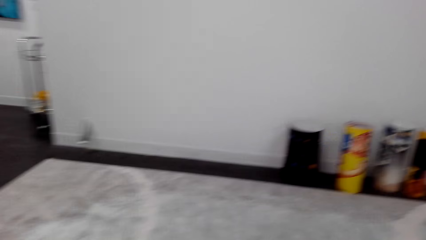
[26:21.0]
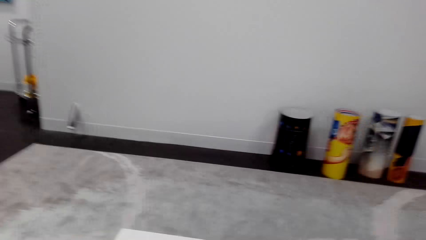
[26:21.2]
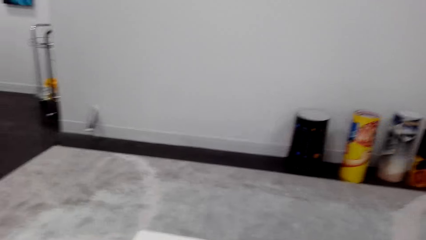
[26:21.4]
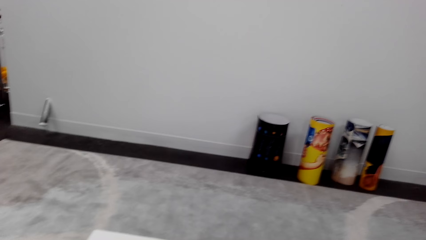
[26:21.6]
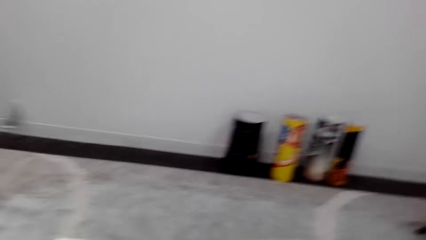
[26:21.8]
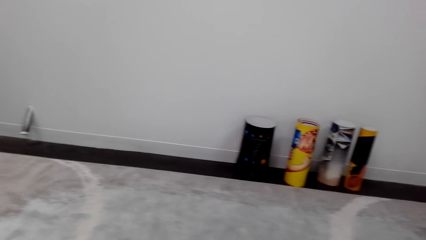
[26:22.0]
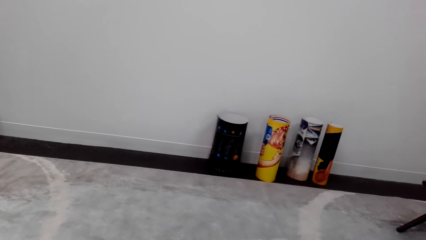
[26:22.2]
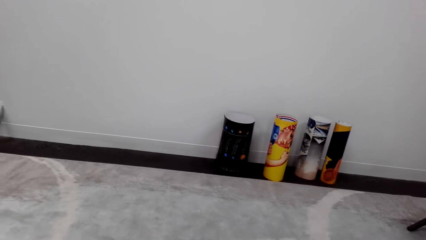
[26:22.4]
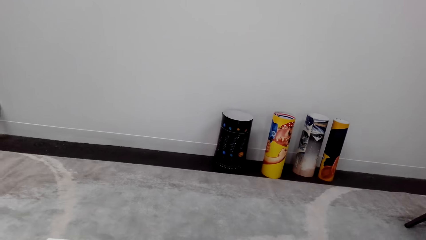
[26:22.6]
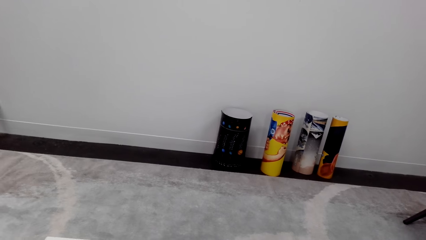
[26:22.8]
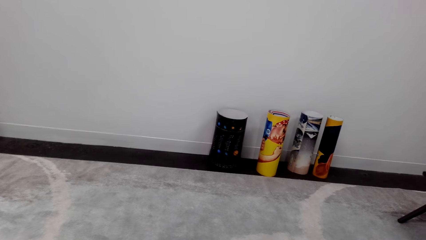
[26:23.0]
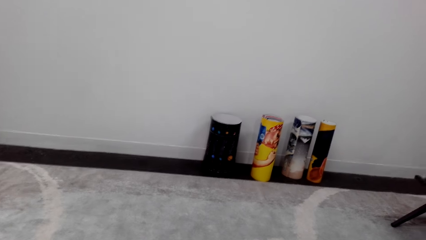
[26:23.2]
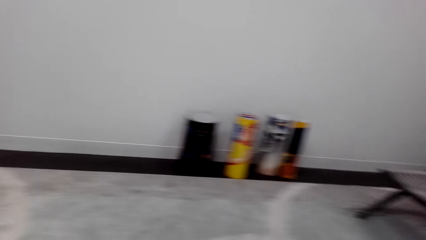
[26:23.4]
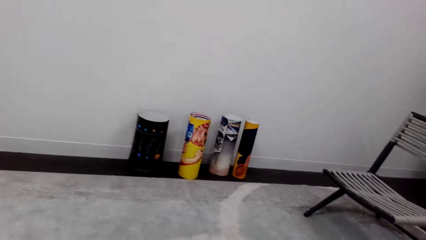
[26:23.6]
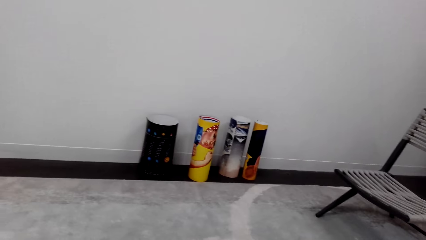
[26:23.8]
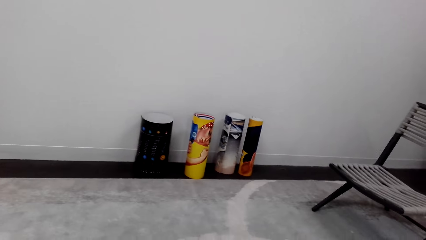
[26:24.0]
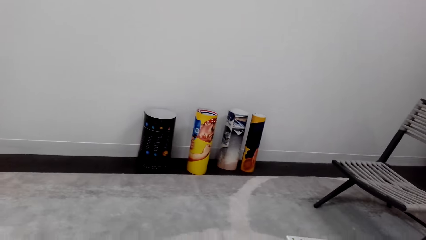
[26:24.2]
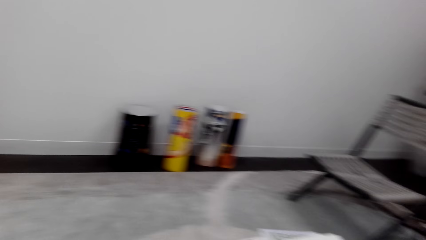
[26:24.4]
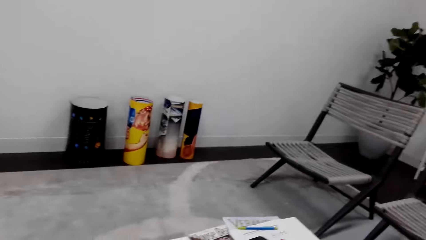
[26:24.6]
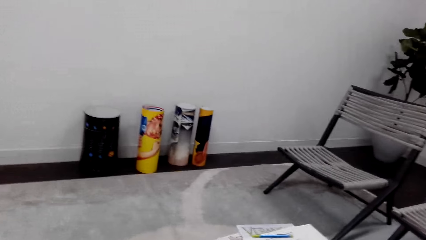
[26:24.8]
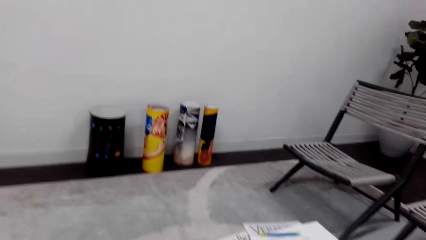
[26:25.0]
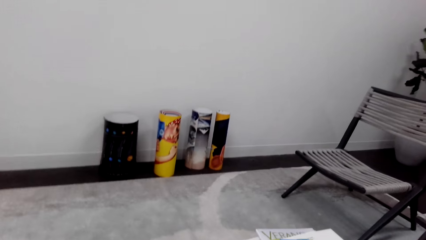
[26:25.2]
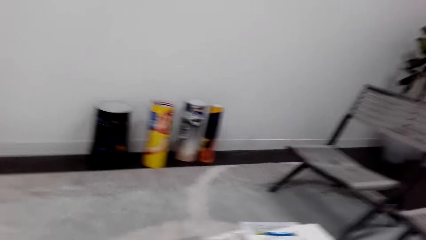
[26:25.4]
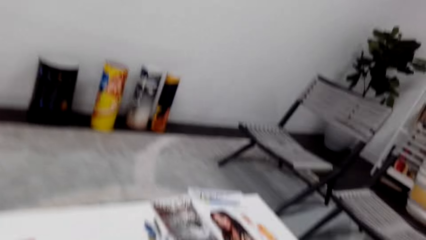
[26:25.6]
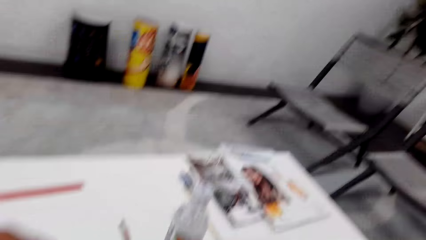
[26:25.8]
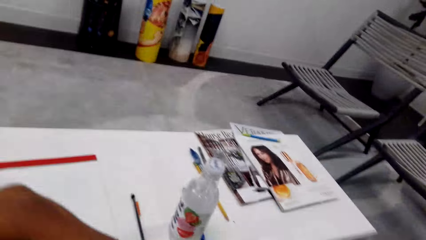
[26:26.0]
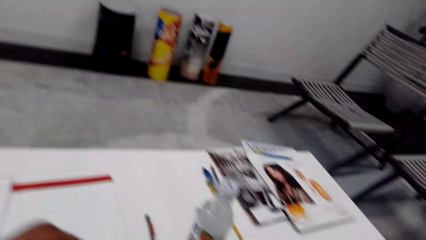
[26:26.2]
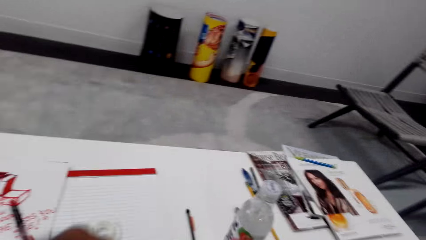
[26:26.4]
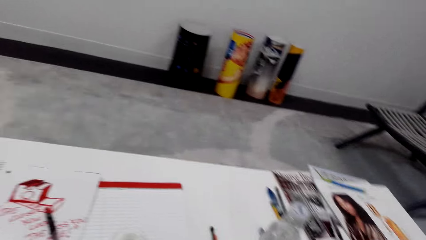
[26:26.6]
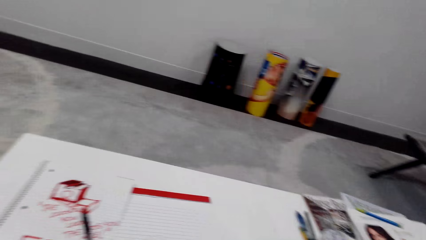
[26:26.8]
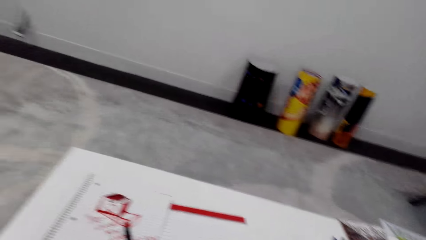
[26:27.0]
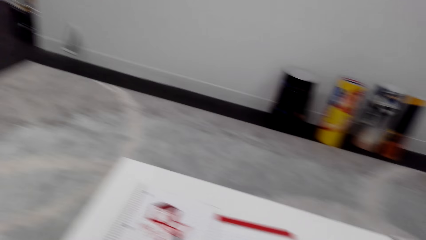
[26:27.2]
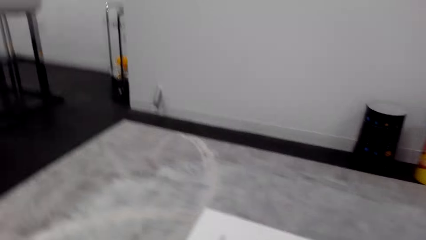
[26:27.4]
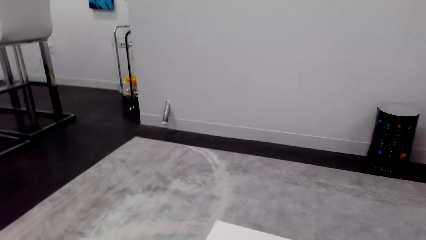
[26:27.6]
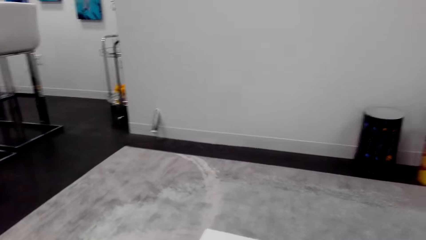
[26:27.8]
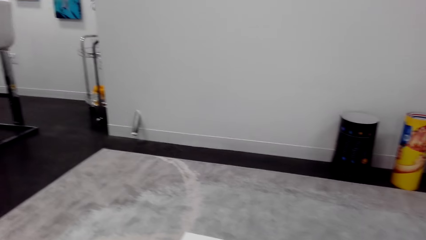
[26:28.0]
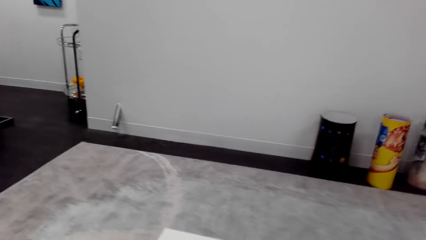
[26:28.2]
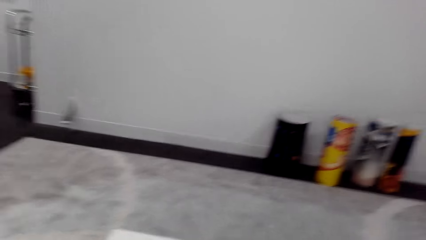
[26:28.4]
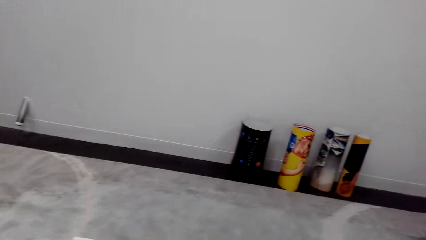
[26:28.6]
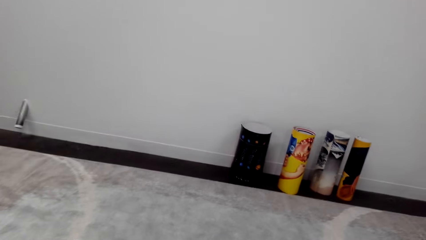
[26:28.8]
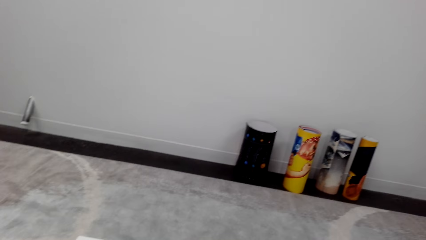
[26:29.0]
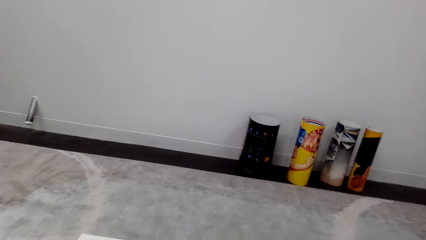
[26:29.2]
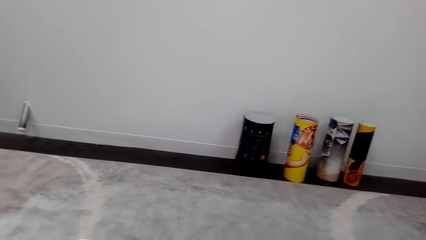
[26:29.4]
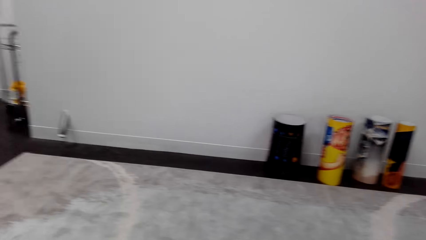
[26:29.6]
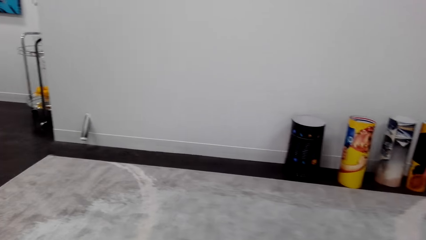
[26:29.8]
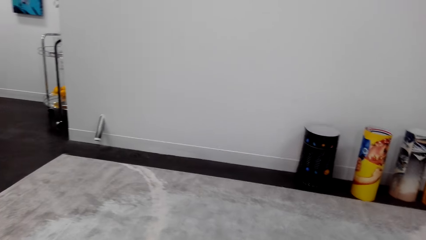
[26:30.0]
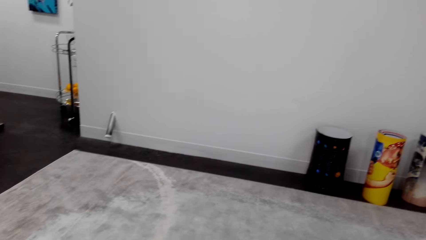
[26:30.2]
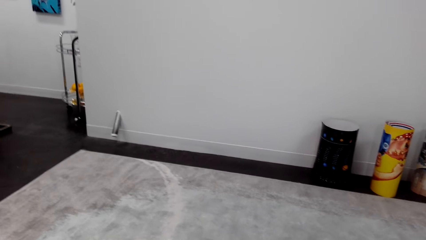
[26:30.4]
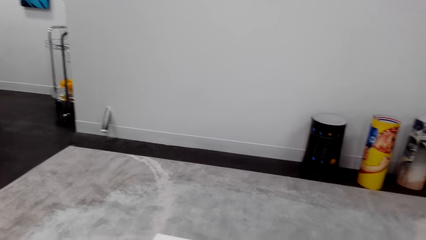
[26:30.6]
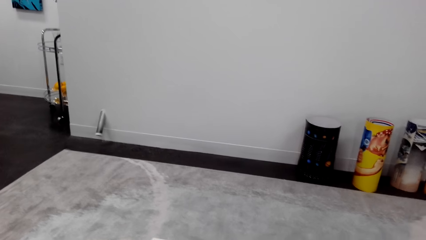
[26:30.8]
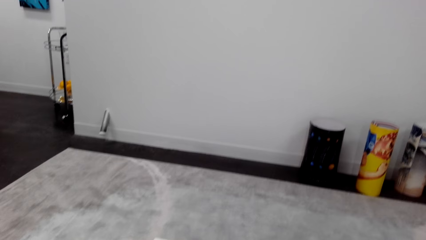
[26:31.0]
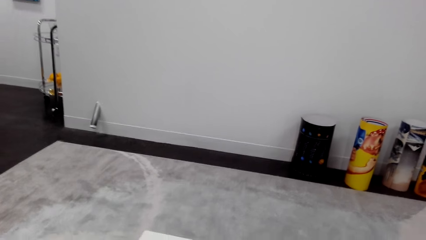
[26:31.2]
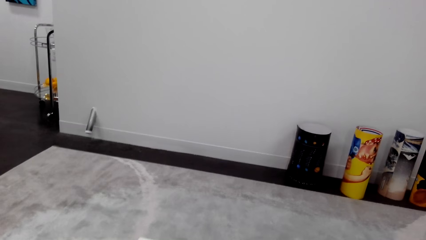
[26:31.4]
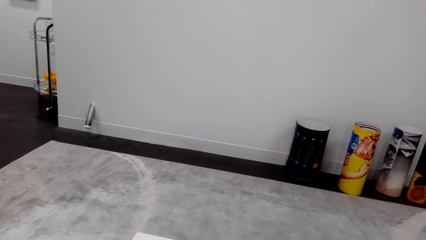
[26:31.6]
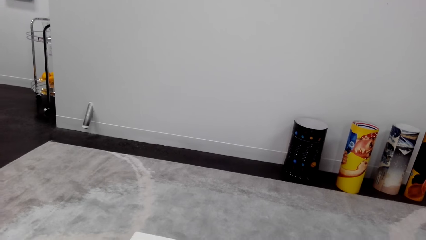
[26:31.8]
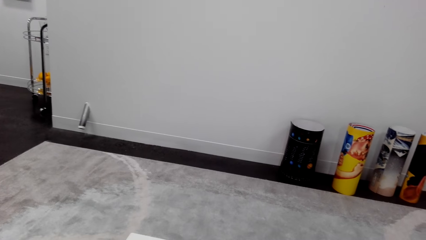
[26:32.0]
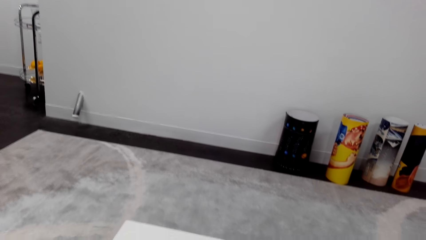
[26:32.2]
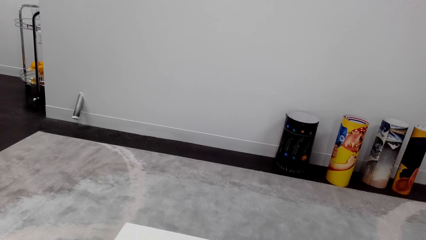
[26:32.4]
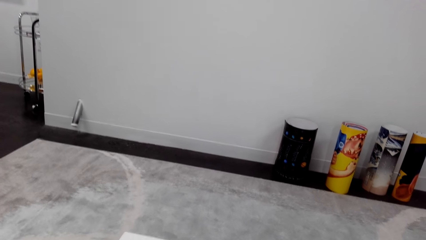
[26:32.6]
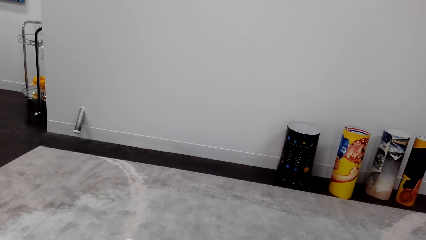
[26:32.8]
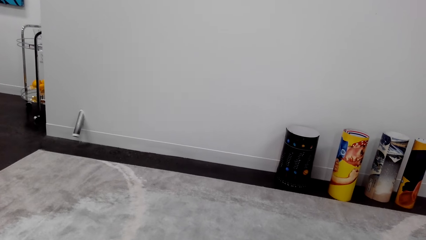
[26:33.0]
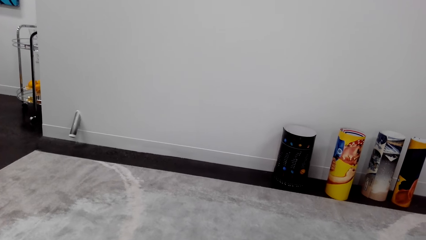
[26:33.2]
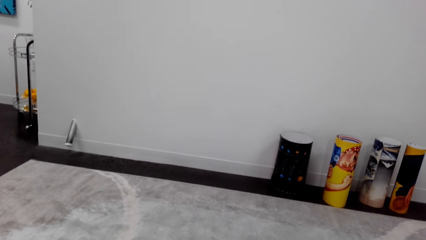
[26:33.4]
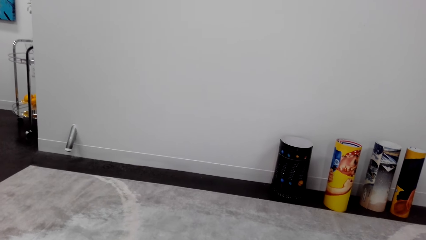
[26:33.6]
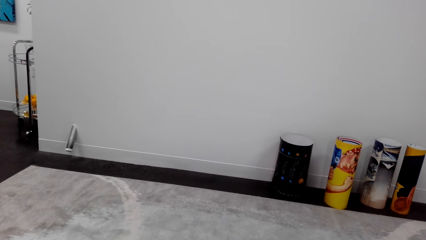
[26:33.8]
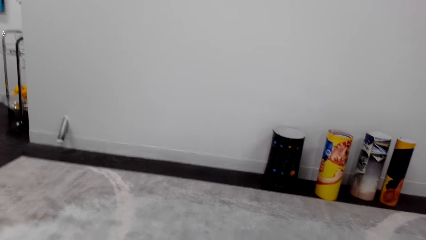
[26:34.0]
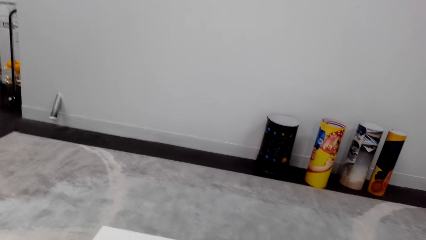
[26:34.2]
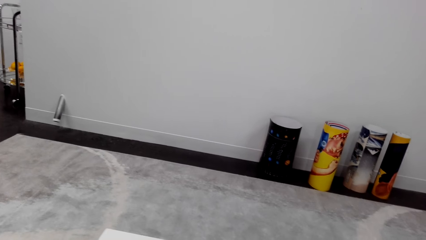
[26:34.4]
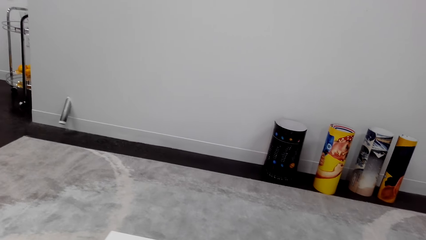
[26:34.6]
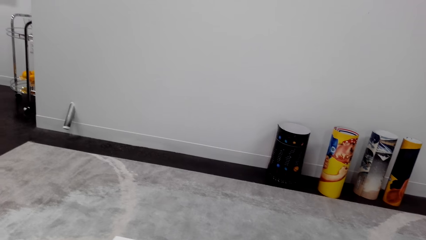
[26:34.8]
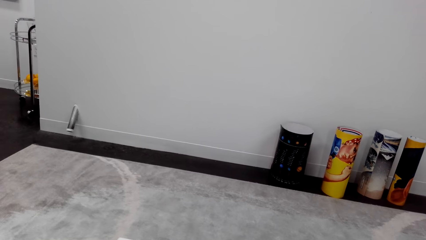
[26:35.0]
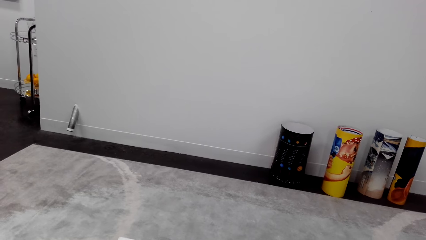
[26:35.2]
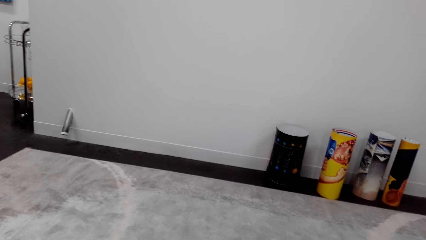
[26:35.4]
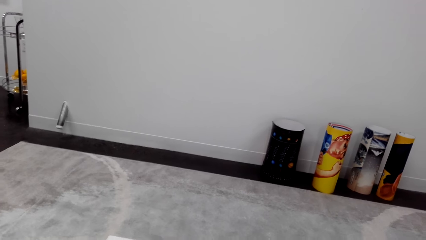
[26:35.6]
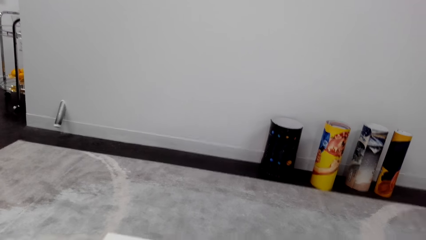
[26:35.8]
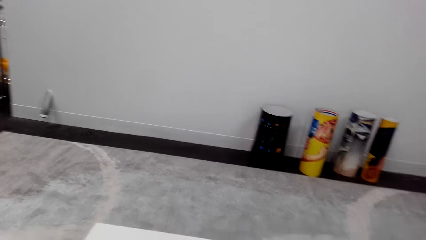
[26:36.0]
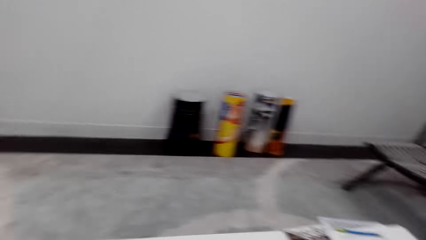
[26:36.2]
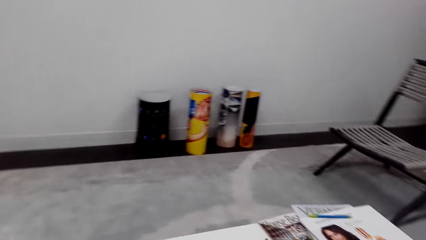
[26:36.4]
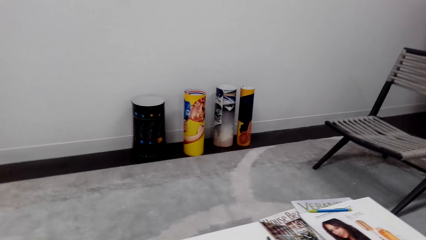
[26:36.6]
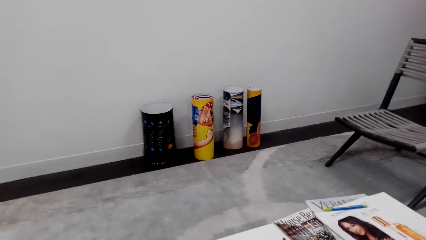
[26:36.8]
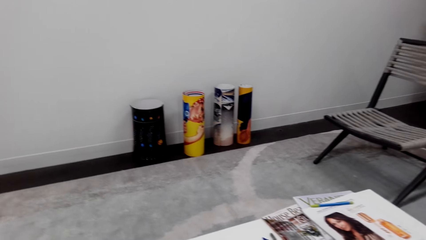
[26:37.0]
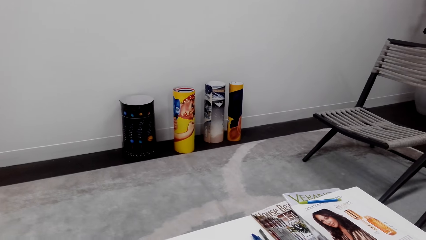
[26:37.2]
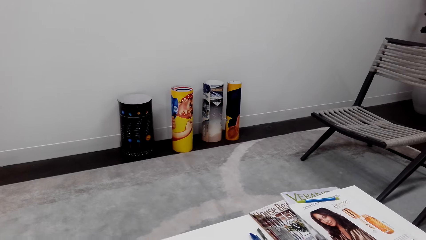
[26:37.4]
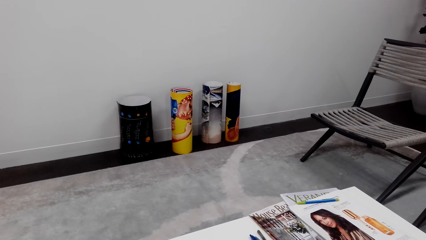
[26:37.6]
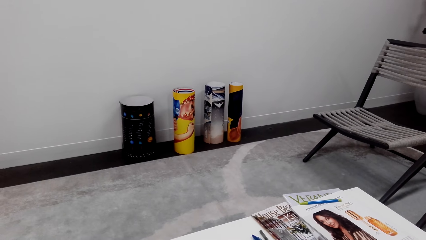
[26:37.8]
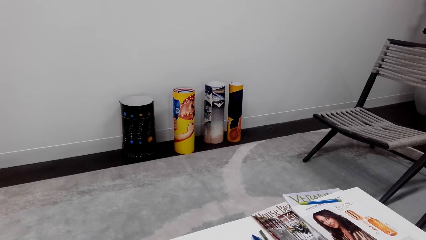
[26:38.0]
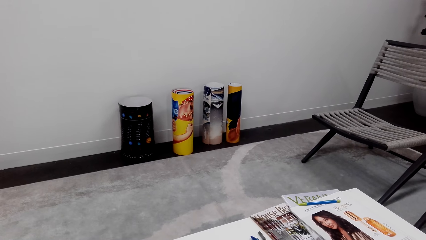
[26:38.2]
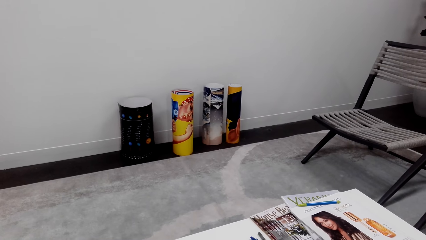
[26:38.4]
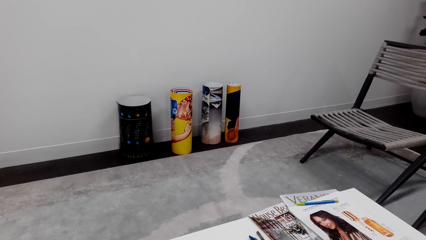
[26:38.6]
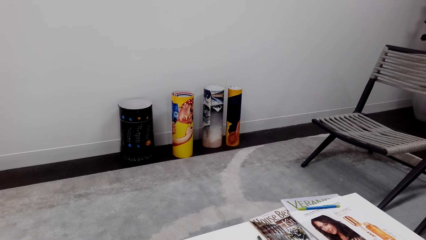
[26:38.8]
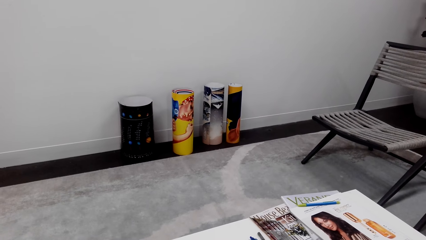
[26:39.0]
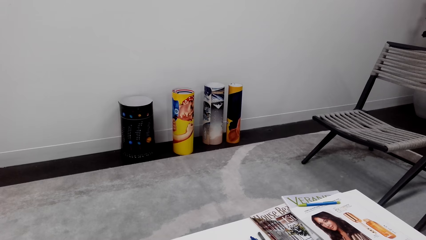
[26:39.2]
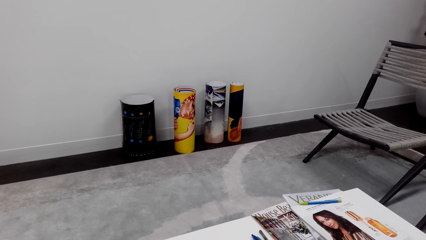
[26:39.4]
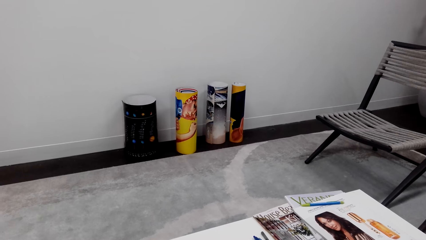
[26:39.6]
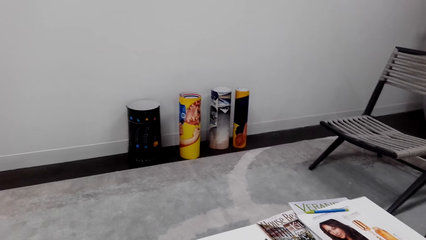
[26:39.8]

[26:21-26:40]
The camera wearer looks at the book. They look around. They look at the magazine.
